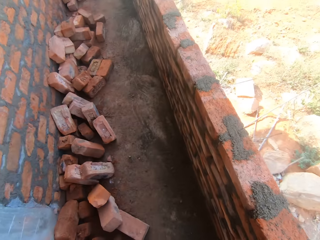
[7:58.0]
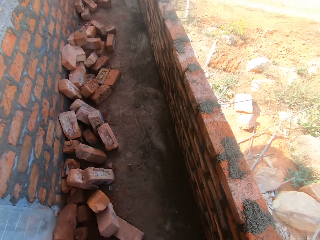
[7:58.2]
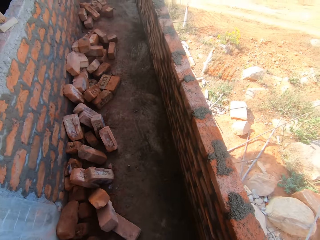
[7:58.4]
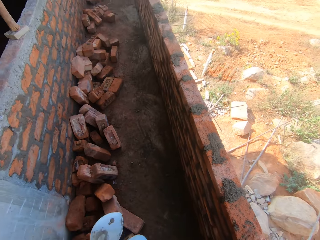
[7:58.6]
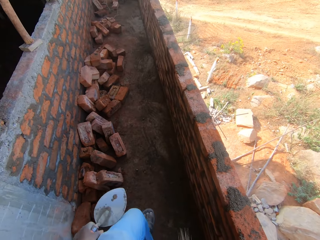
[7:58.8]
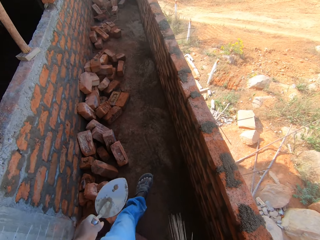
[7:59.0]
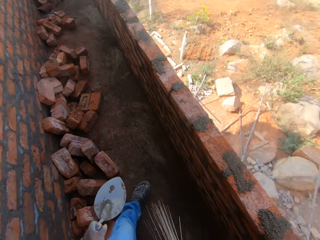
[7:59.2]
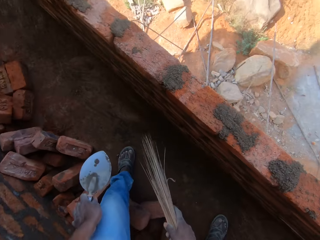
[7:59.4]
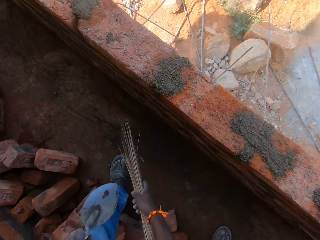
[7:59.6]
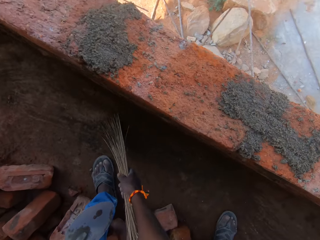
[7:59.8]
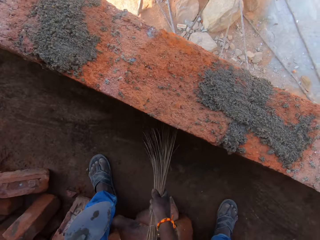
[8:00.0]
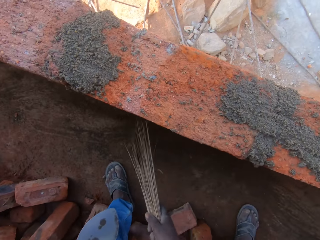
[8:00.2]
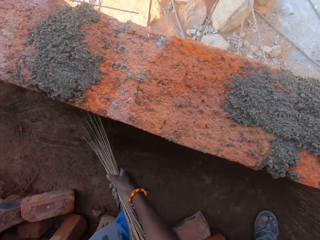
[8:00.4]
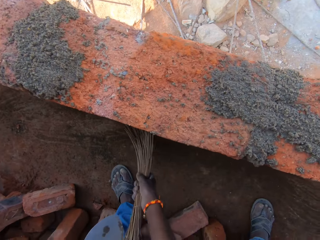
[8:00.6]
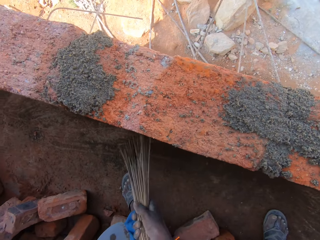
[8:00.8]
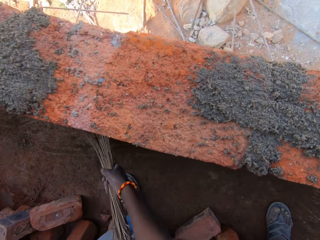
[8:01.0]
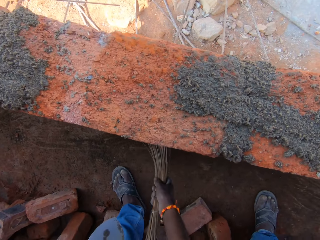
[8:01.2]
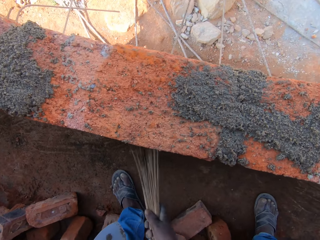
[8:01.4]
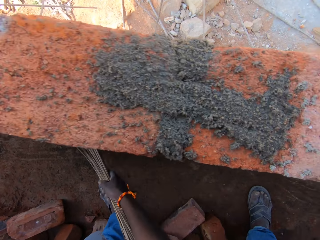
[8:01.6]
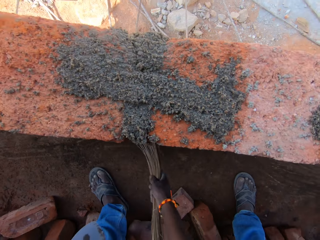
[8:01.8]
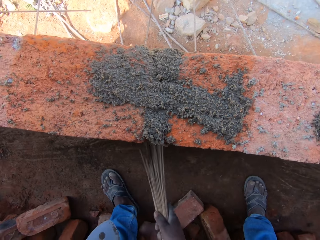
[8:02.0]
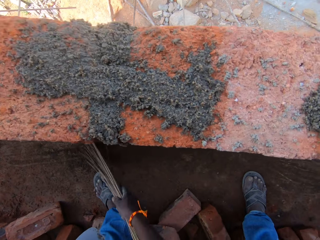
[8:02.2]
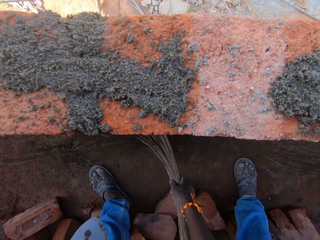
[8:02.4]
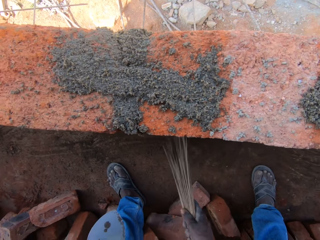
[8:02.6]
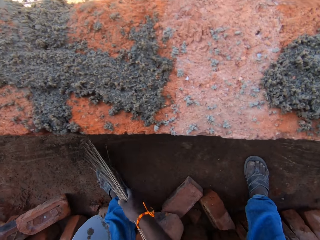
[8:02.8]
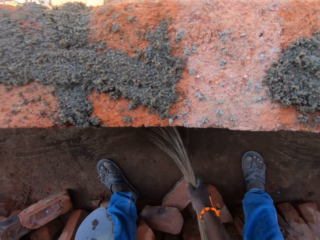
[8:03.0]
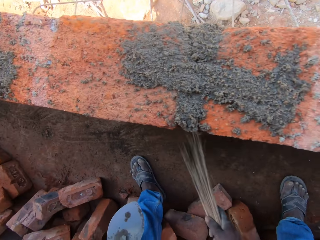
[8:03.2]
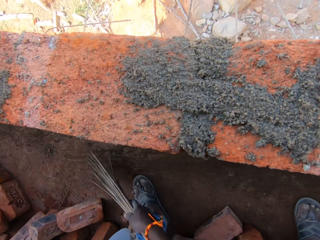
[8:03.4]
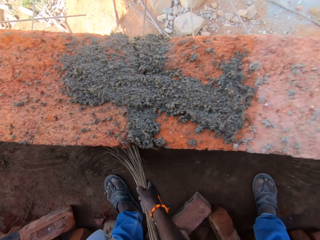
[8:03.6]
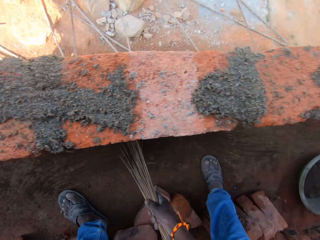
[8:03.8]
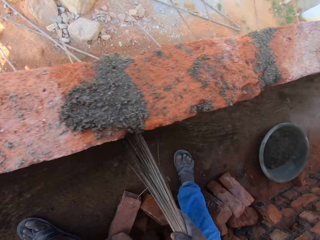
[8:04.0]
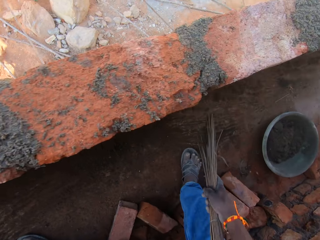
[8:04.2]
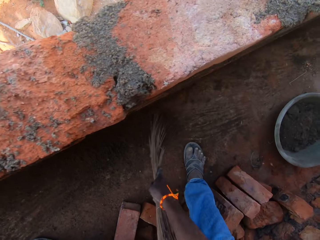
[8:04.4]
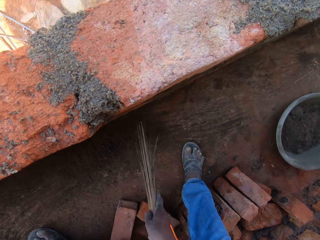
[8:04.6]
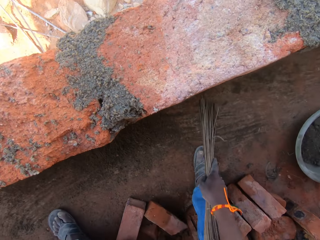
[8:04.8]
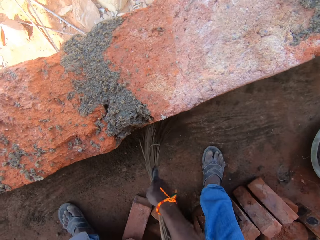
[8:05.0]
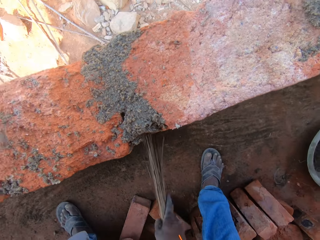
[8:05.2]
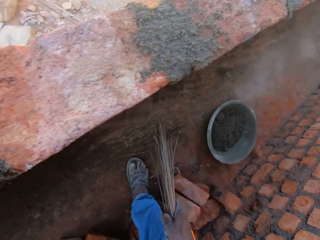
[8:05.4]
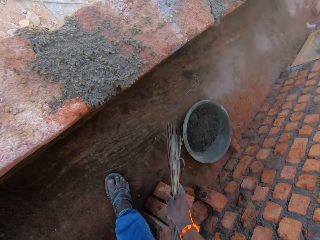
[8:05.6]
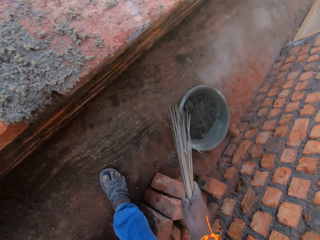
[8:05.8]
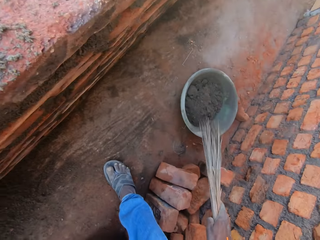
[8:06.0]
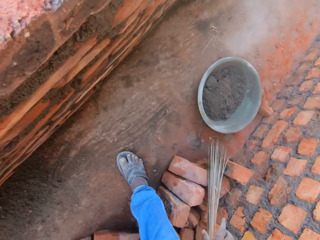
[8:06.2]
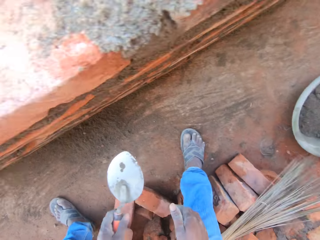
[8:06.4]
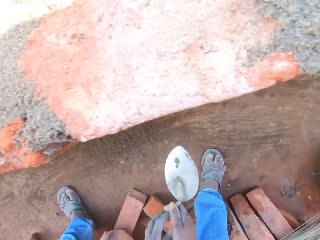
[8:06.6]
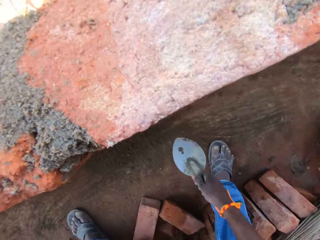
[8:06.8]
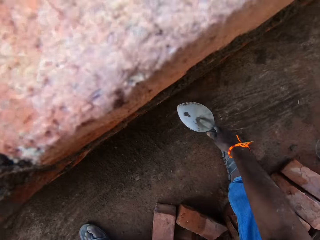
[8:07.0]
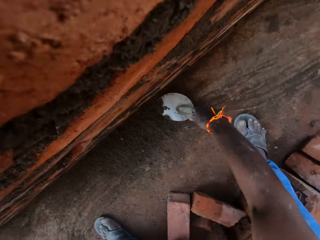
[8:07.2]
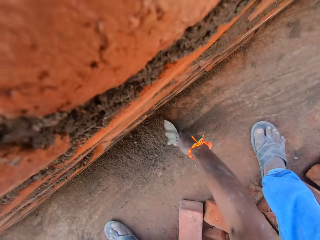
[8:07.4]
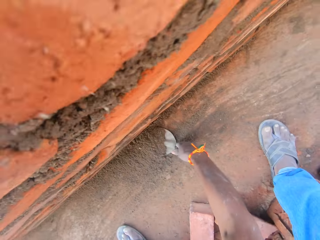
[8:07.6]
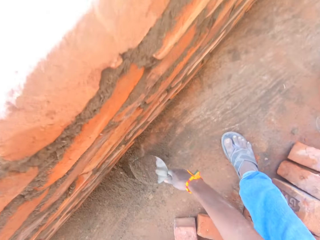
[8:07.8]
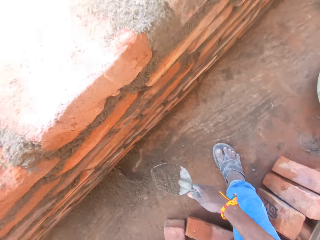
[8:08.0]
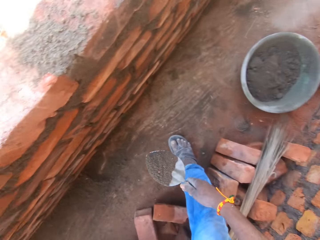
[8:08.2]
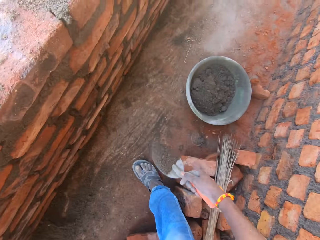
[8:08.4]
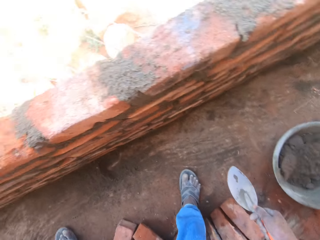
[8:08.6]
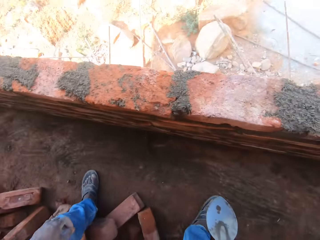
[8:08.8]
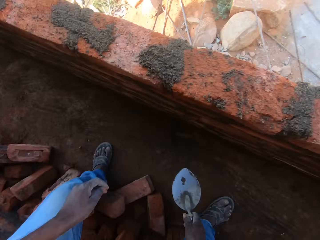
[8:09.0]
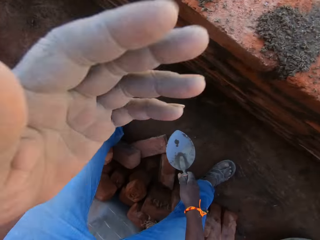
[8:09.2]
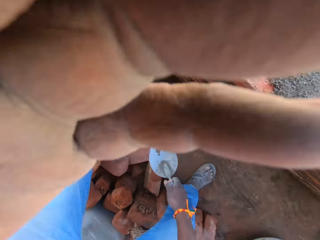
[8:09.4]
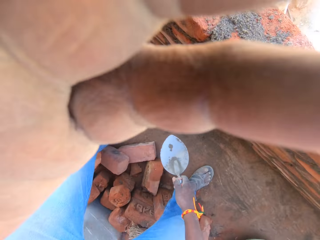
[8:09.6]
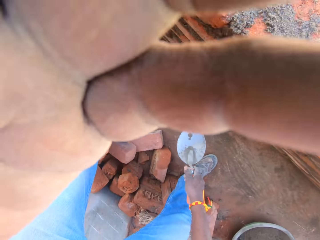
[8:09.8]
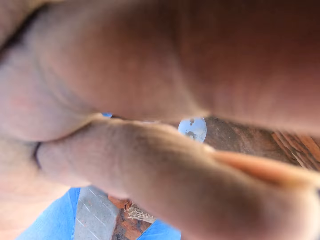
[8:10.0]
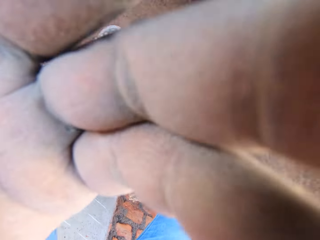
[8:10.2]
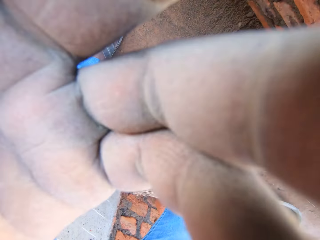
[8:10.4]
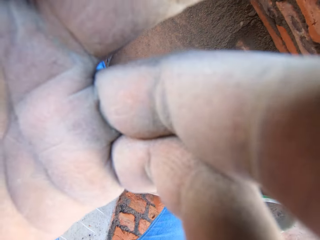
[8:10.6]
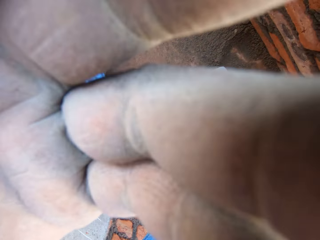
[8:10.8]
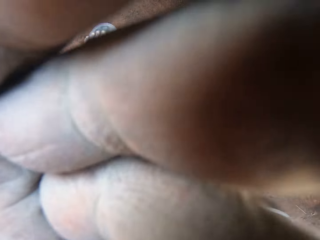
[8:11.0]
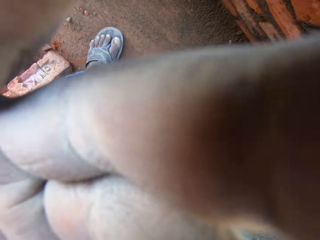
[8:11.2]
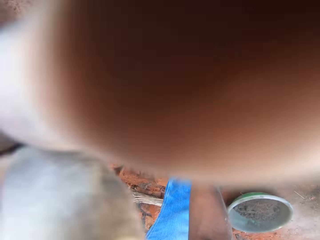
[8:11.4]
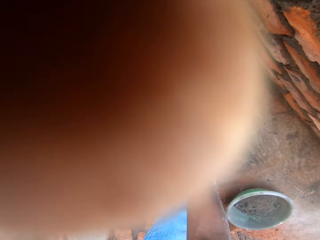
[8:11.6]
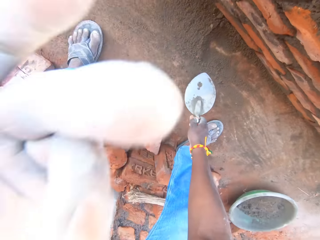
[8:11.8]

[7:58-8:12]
The camera wearer makes a step forward. He sweeps the corridor. He drops the broom on the bricks. He scoops the mortar with a trowel and puts the mortar inside the bucket. He lifts his hand. He holds the camera.

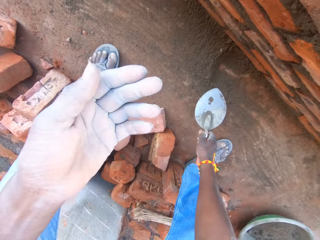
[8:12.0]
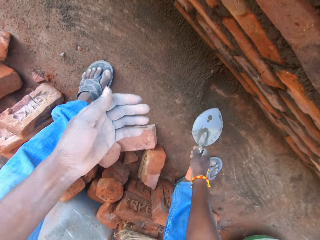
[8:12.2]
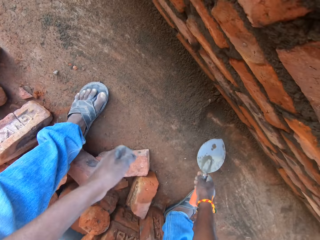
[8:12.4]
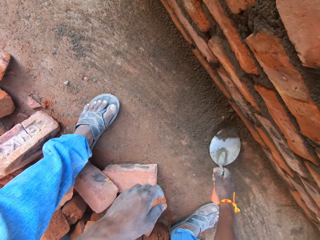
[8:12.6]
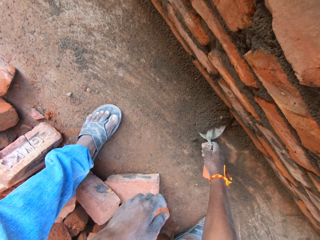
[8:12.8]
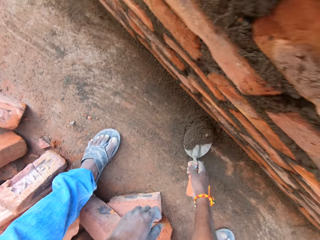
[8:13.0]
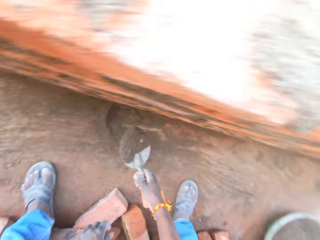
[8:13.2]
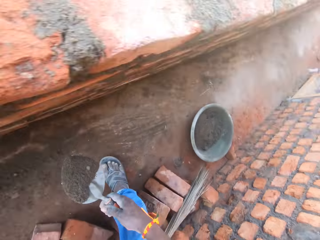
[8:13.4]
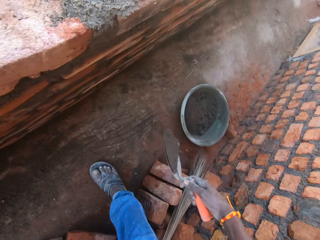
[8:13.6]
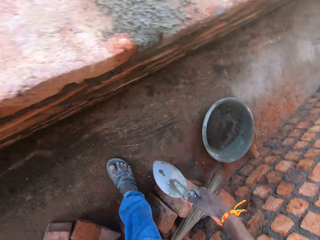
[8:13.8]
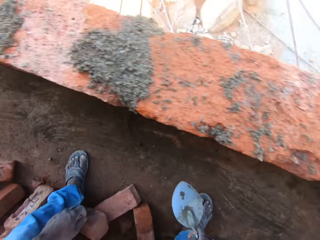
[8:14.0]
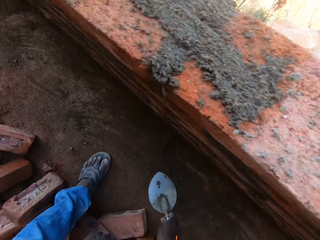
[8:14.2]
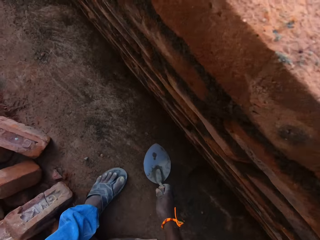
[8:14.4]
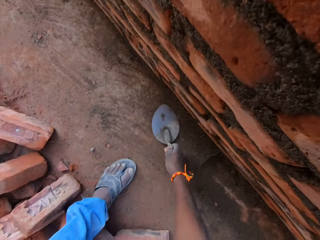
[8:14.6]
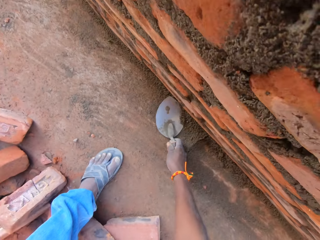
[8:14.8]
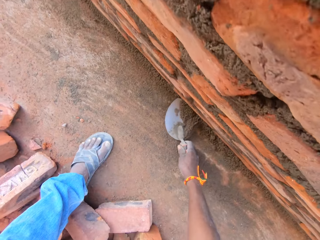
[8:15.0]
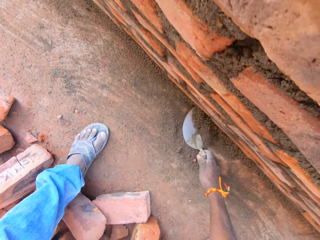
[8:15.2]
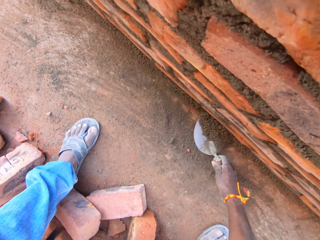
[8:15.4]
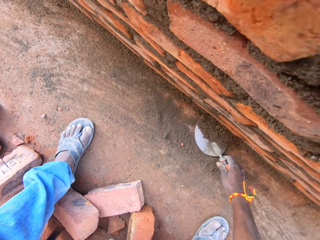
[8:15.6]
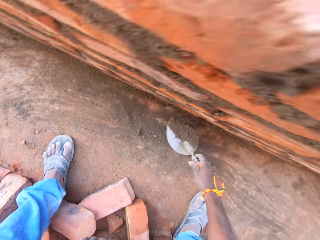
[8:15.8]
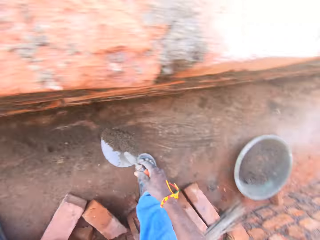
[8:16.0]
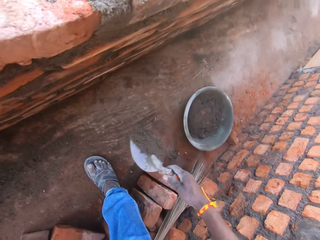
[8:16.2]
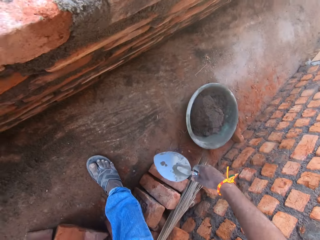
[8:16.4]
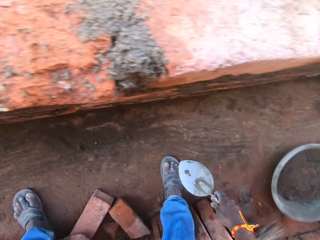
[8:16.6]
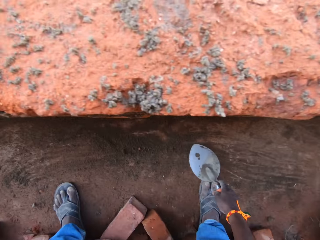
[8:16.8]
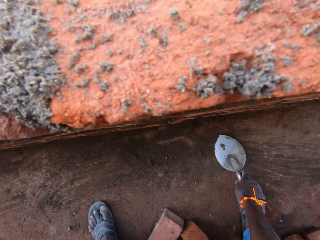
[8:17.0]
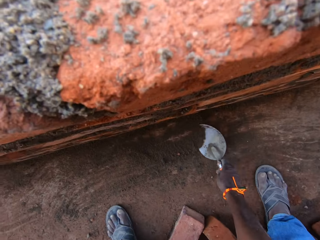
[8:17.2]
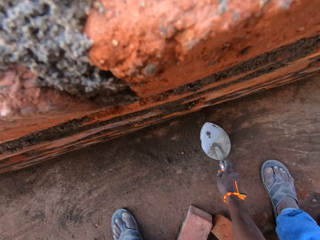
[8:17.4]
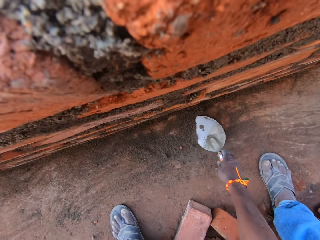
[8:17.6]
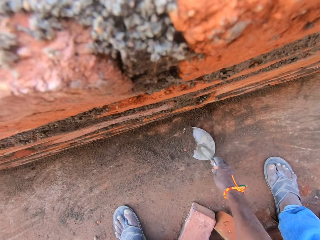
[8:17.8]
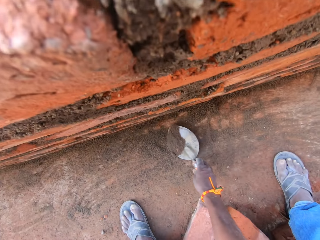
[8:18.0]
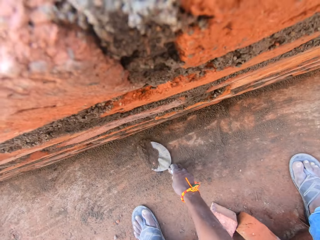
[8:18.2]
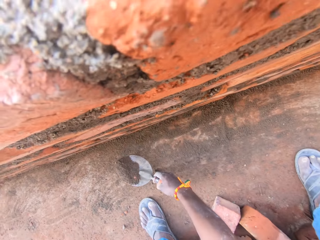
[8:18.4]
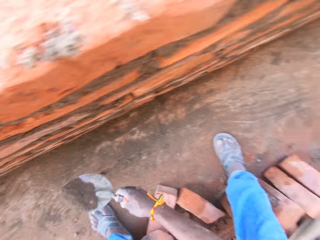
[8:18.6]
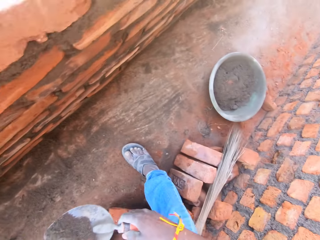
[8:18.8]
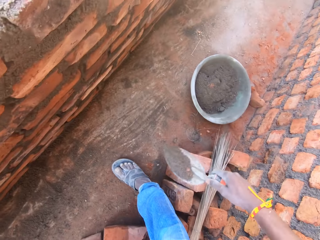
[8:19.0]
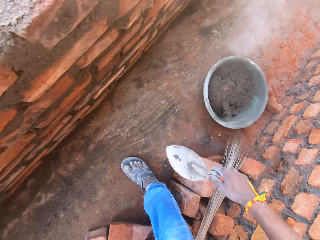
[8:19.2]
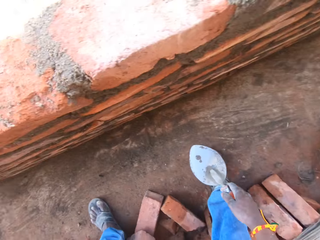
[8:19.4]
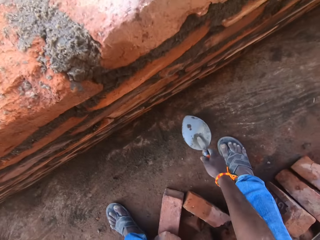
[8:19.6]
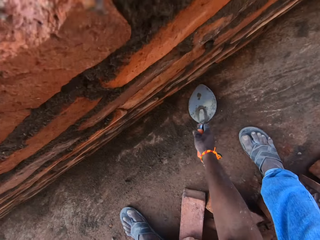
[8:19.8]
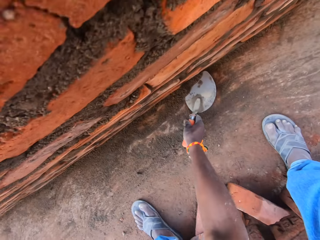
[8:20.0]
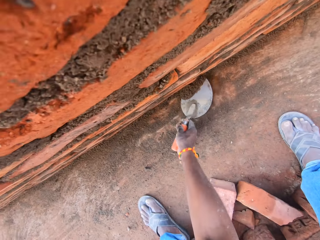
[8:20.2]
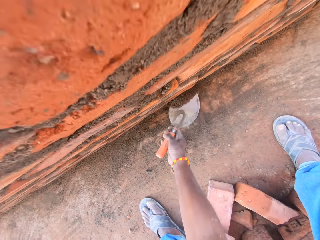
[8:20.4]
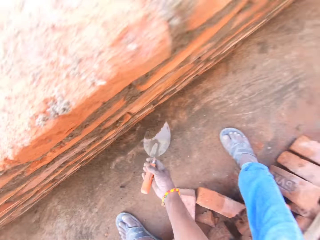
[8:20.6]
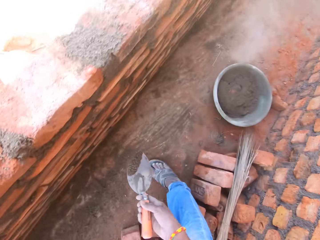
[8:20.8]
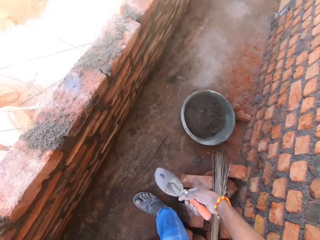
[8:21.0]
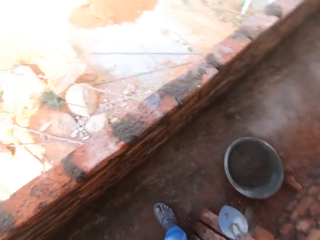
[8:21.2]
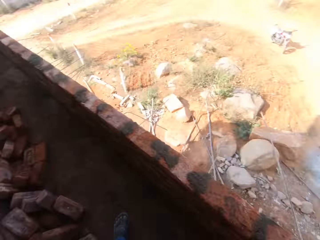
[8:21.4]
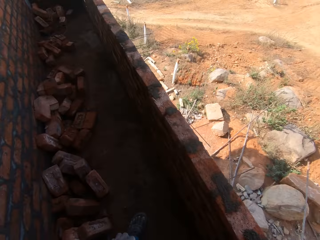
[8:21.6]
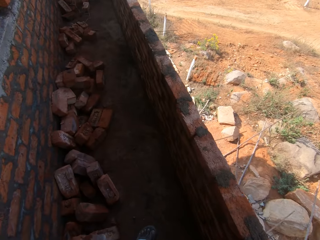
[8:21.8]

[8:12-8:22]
The camera wearer scoops the mortar or sand with a trowel and puts the mortar in the bucket or basin. They scoop the mortar with the trowel and put the mortar in the bucket. They scoop the mortar with the trowel and put the mortar in the bucket. They scoop the mortar with the trowel. They pour the mortar in the bucket.
